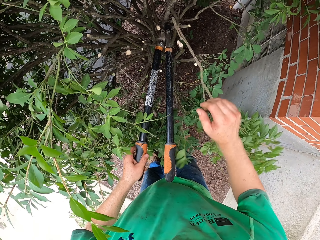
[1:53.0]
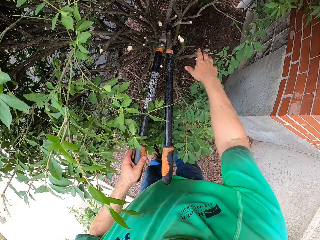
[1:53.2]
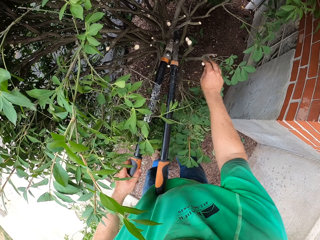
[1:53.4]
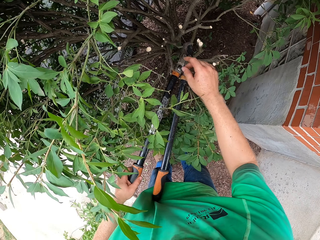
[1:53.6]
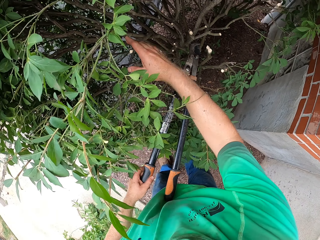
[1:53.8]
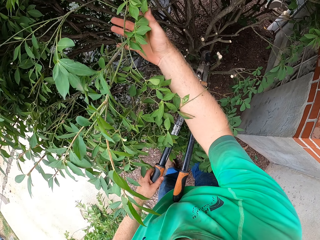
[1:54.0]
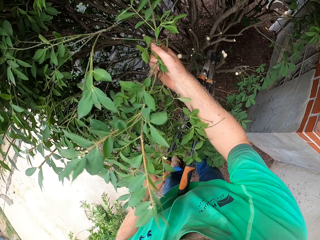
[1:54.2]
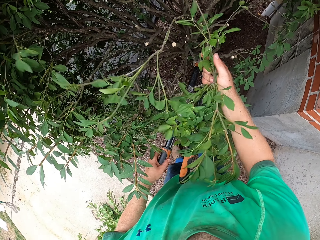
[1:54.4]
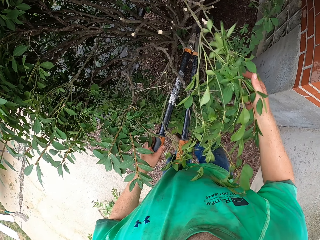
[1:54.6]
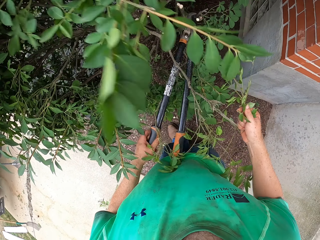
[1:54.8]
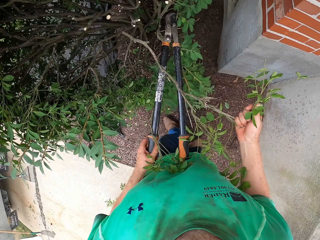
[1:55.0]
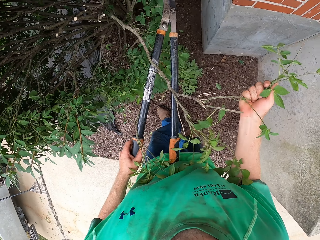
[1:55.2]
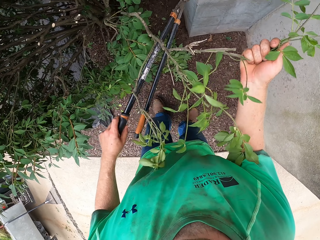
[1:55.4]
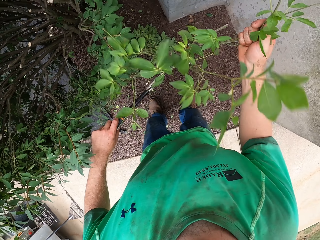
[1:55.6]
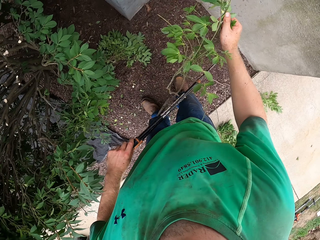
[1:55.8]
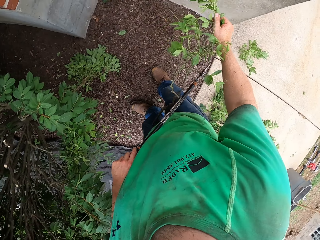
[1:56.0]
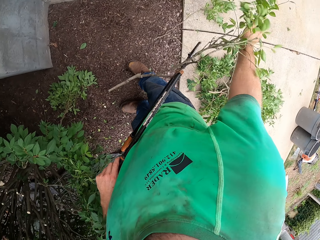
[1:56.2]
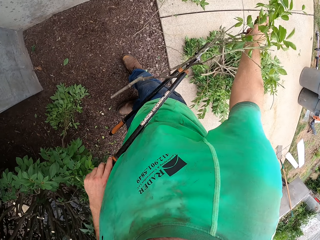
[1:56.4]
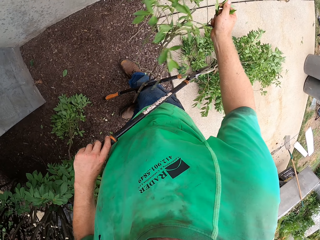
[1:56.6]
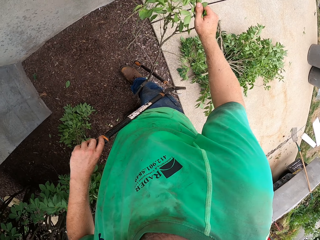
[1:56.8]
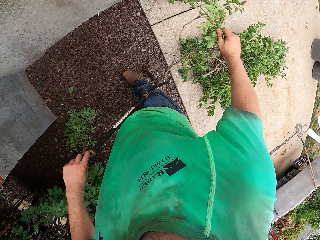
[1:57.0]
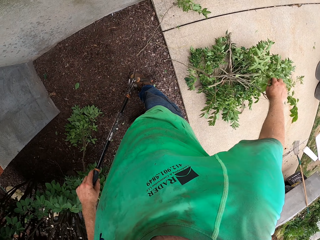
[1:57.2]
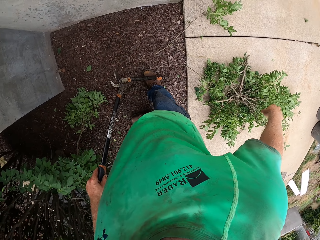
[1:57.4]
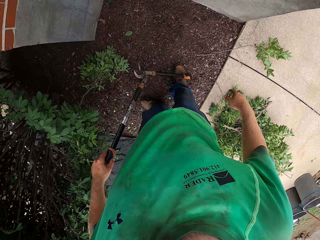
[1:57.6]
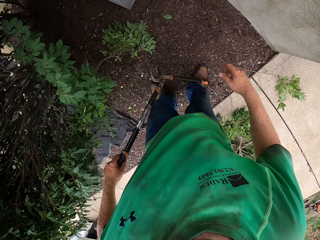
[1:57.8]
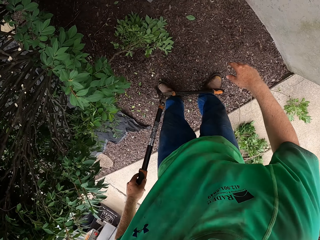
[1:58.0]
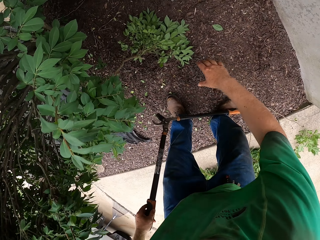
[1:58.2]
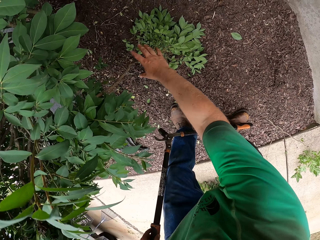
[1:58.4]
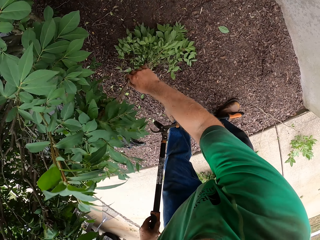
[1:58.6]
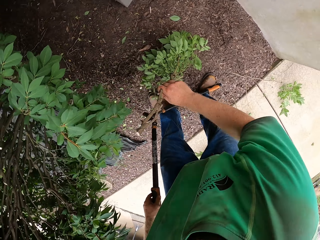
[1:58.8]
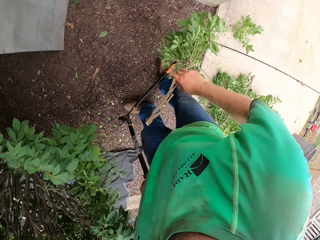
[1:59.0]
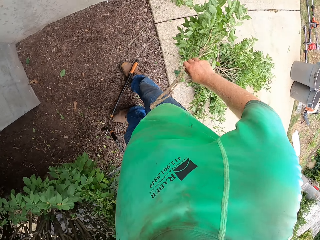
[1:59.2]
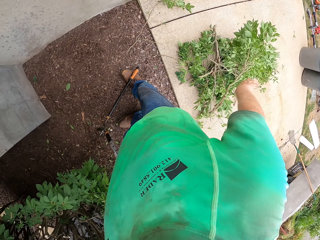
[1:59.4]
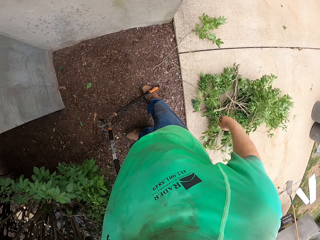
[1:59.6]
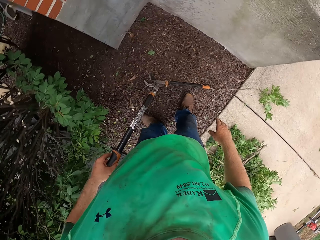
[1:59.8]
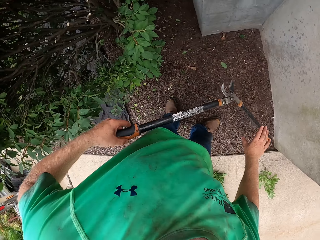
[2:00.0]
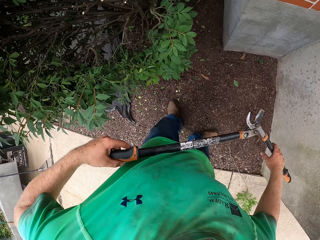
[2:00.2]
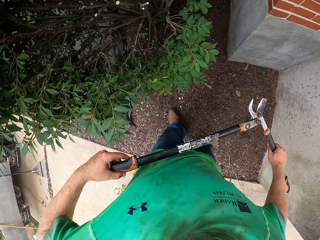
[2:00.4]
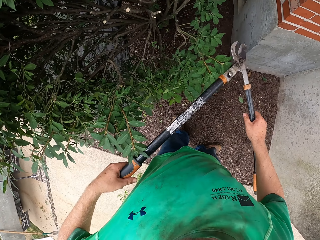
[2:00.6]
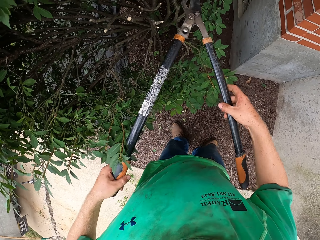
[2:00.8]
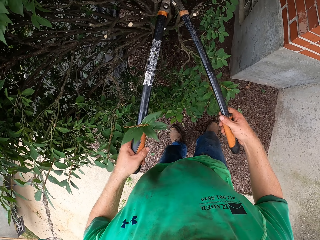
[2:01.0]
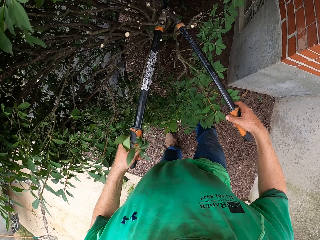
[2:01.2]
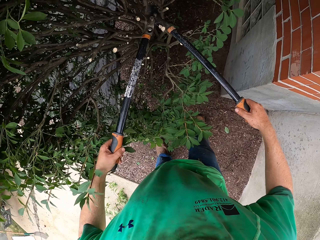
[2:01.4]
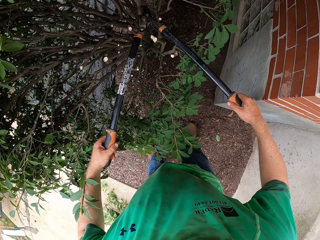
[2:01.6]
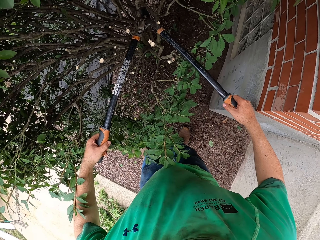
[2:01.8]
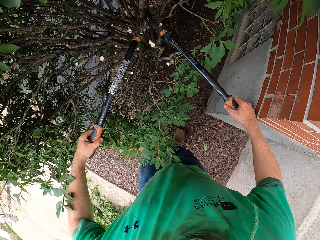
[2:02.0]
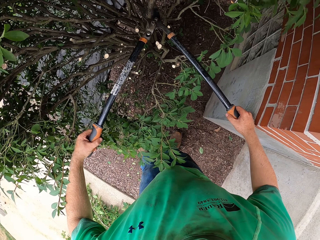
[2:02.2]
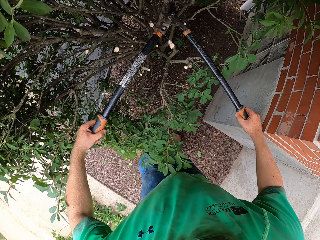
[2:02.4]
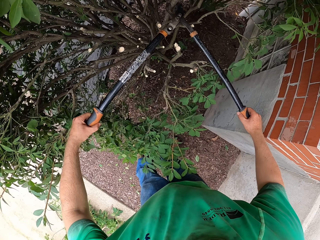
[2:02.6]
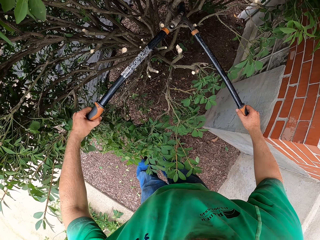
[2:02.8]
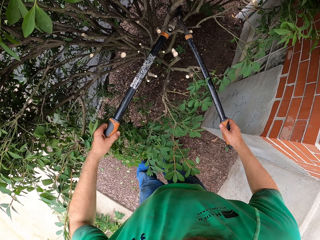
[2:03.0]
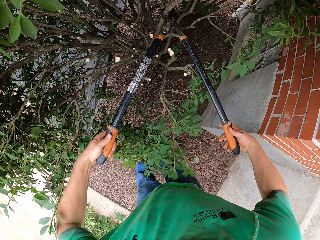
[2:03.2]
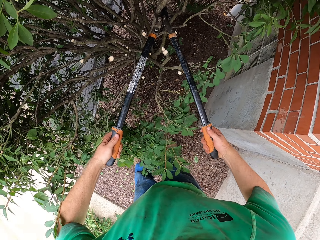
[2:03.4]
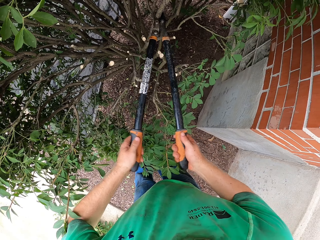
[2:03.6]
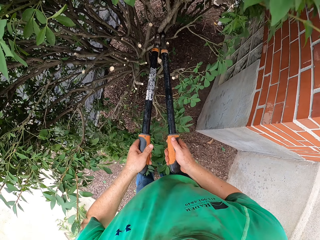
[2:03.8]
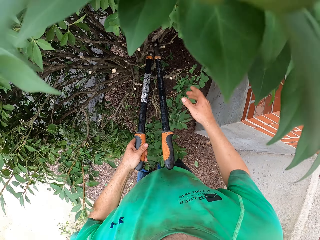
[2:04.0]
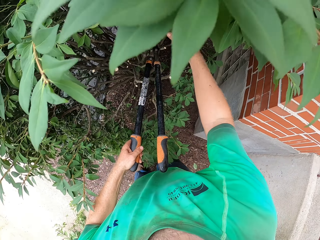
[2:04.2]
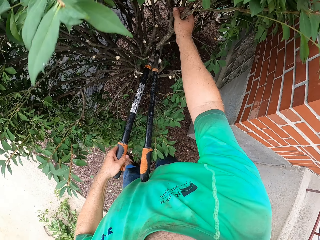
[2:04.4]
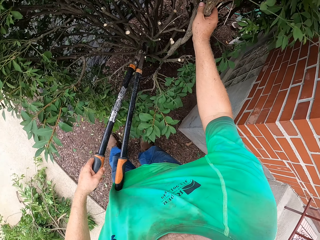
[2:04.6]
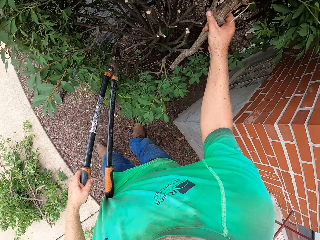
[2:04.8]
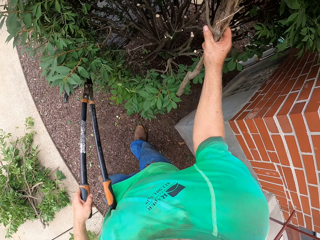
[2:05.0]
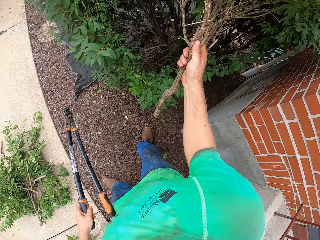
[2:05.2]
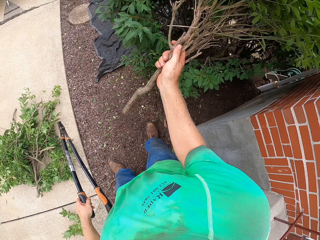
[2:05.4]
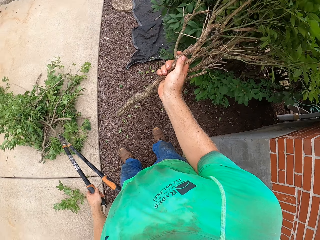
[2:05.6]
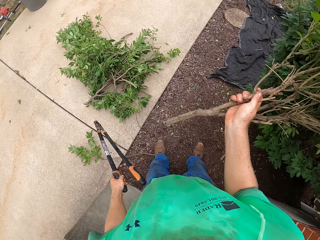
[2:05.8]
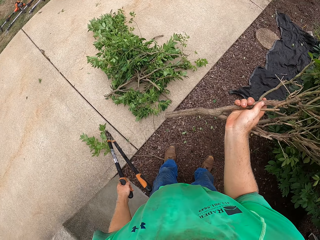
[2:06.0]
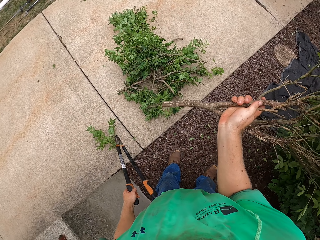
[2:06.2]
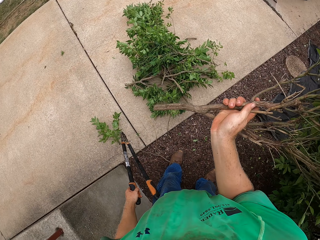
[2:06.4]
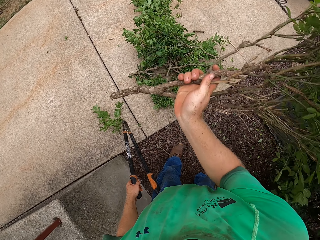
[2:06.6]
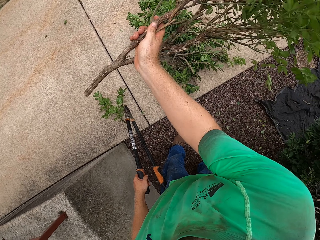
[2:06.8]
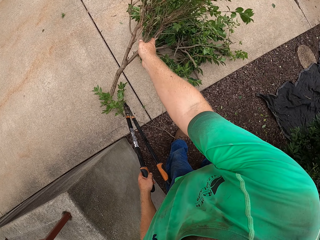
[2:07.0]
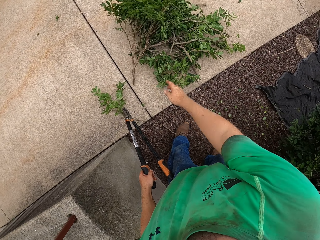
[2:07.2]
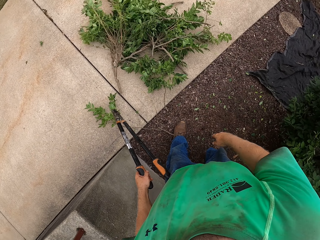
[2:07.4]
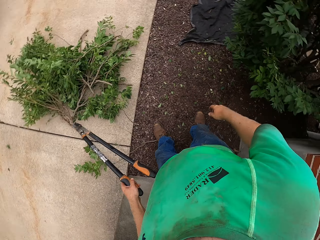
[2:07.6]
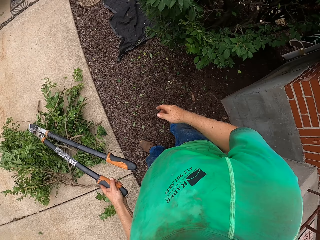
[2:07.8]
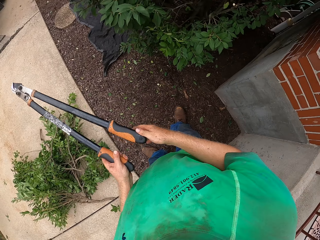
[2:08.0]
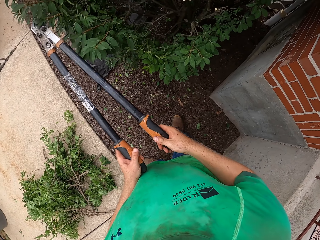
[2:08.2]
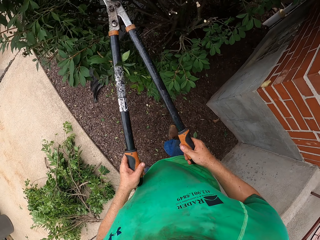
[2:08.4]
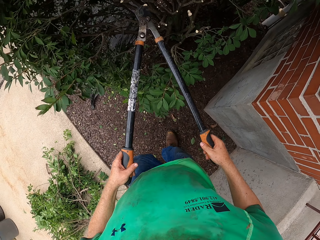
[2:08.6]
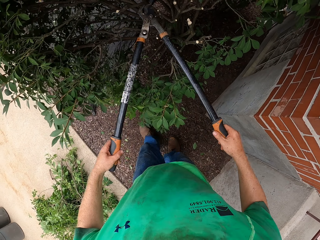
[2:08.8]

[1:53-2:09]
The camera wearer grabs the cut branch of the plant with his right hand. He throws the cut branches in his right hand on the pile of cut branches. He picks the cut branch of the plant from the ground with his right hand. He throws the cut branches in his right hand on the pile of cut branches. He grabs the garden shear with both hands. He cuts a branch of the plant with the garden shear in both hands. He grabs the cut branch of the plant with his right hand. He throws the cut branches in his right hand on the pile of cut branches. He grabs the garden shear with both hands.

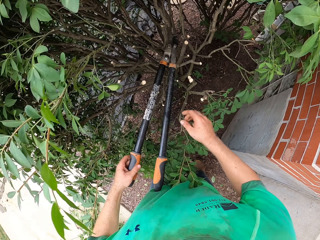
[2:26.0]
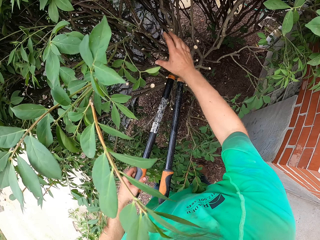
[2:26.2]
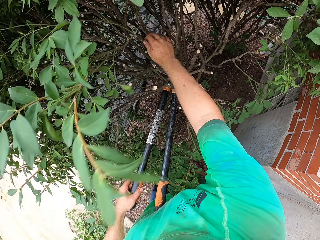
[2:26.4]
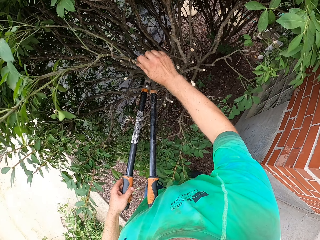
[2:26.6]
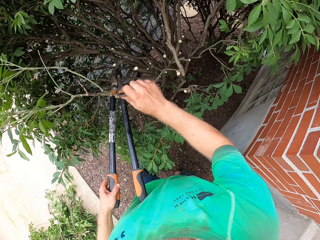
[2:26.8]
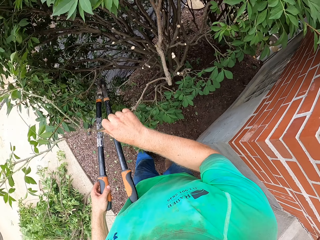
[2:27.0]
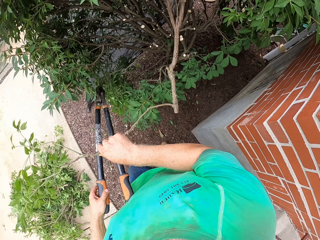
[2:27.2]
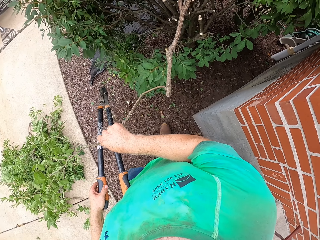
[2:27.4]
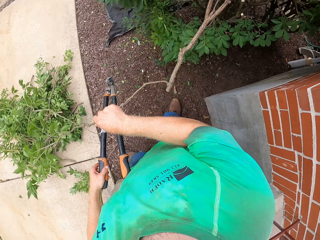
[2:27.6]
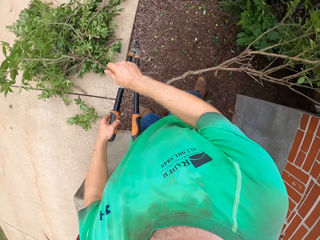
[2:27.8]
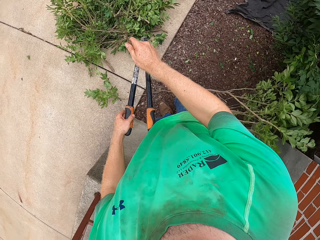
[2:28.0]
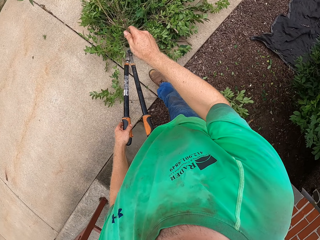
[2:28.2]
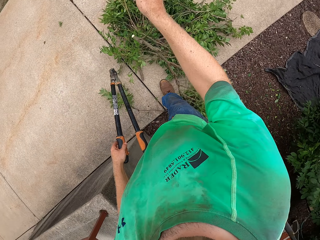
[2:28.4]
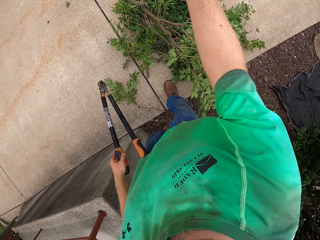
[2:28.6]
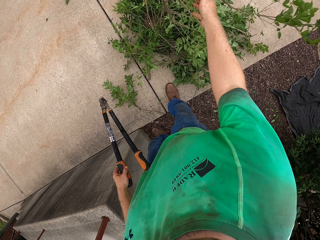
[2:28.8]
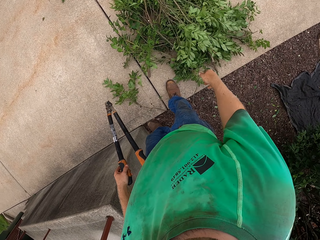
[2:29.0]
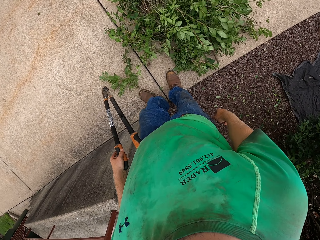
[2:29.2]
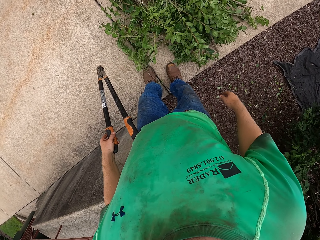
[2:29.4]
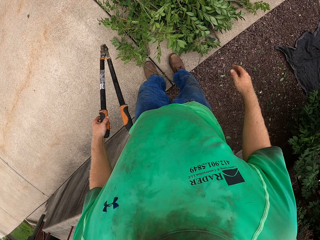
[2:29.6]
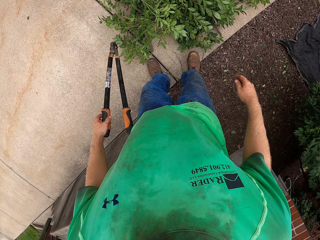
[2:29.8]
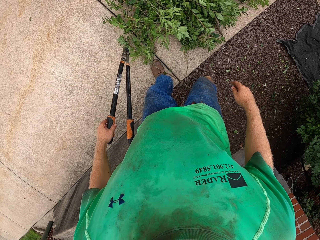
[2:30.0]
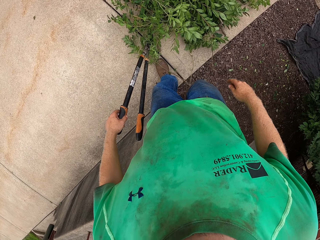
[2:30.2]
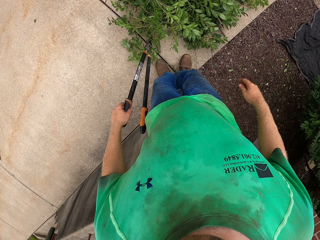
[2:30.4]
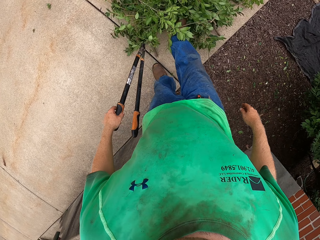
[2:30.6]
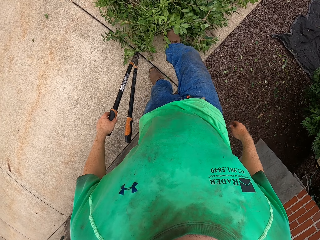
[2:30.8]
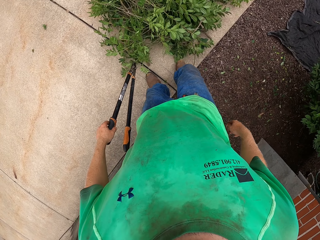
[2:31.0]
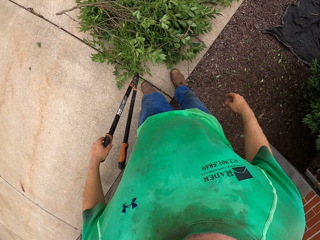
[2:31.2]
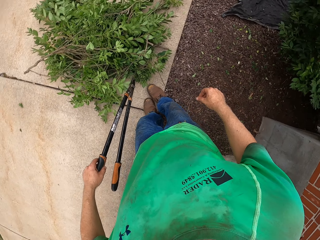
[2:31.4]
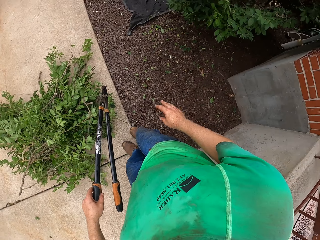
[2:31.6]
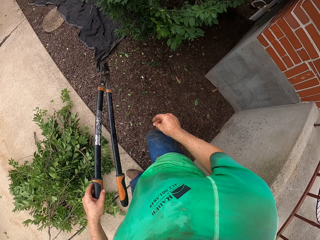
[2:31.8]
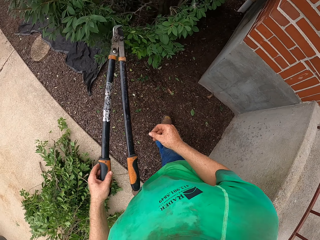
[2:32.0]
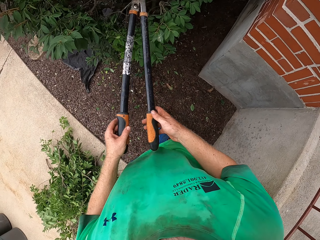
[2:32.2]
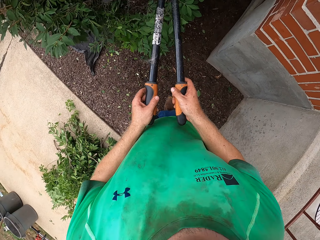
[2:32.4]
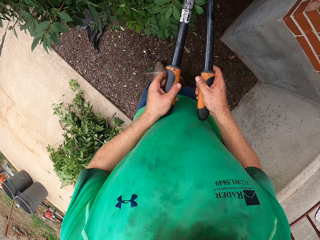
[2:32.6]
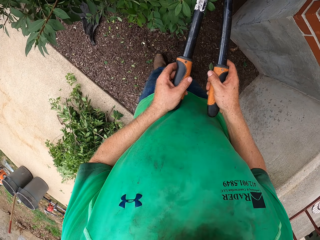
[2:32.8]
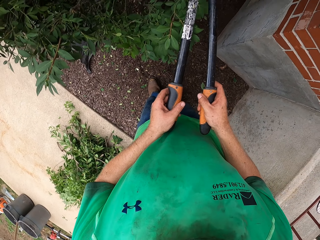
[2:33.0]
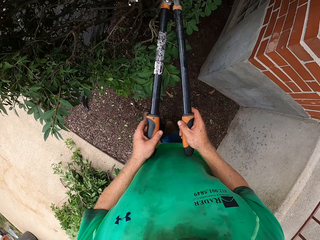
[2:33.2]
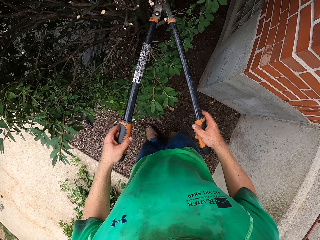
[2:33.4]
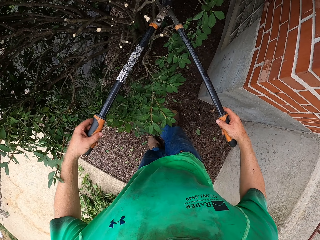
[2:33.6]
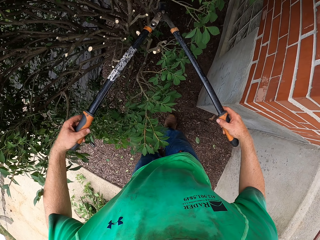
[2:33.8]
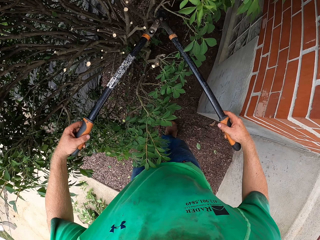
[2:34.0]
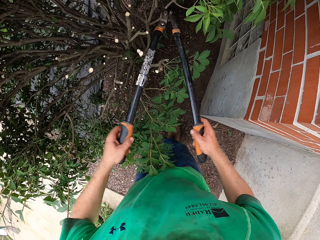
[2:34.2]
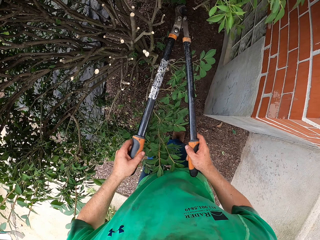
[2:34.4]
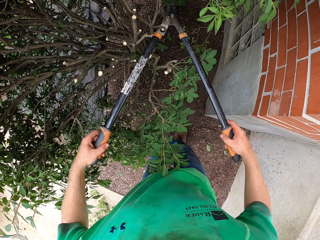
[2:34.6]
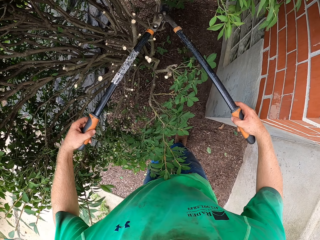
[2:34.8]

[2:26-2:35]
The camera wearer grabs the cut branch of the plant with his right hand. He drops the cut branches in his left hand on the pile of cut branches. He kicks a cut branch on the ground with his right leg. He grabs the garden shear with both hands. He cuts some branches of the plant with the garden shear in both hands.
